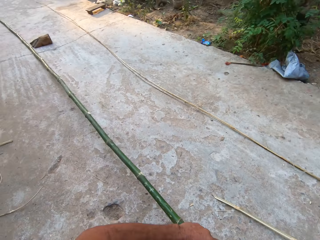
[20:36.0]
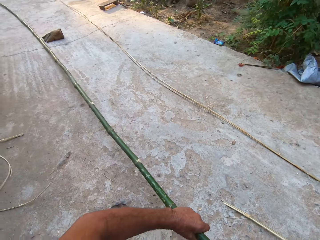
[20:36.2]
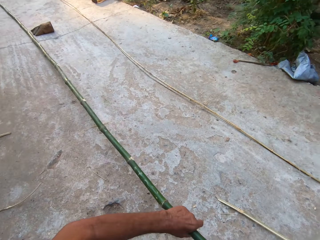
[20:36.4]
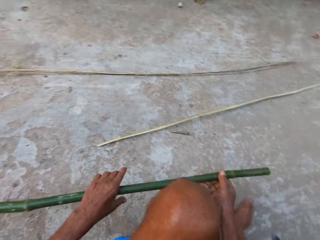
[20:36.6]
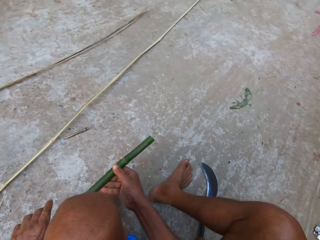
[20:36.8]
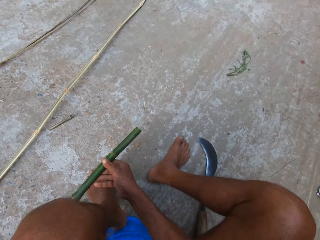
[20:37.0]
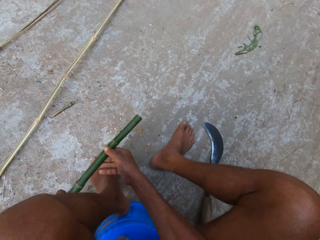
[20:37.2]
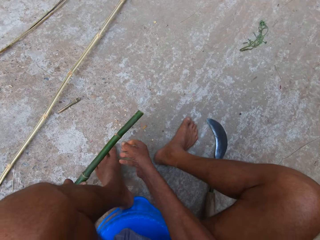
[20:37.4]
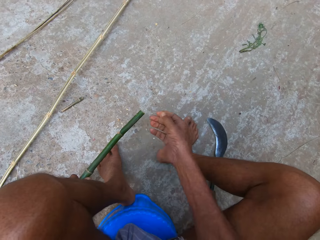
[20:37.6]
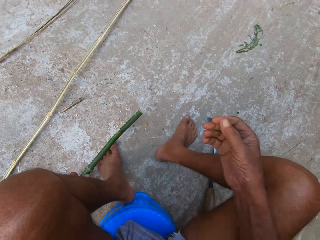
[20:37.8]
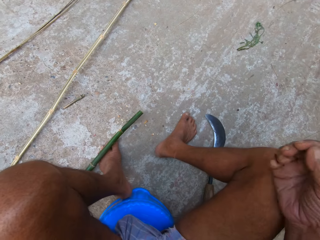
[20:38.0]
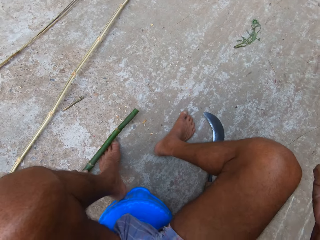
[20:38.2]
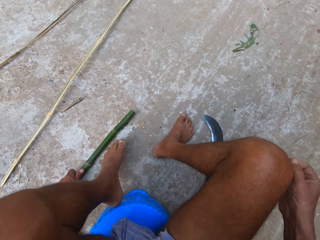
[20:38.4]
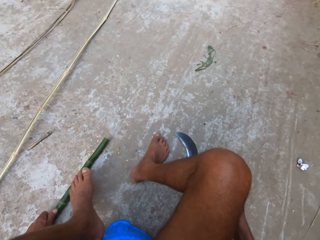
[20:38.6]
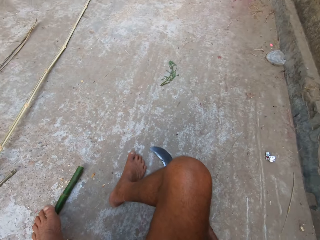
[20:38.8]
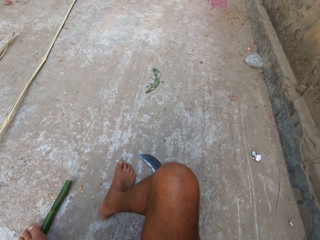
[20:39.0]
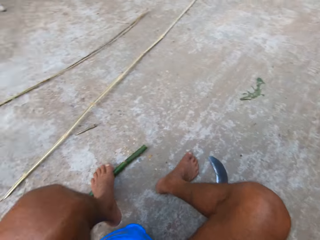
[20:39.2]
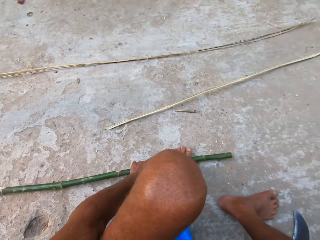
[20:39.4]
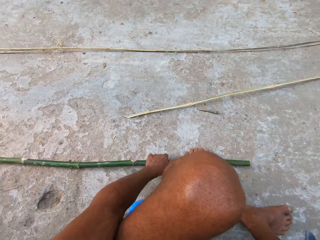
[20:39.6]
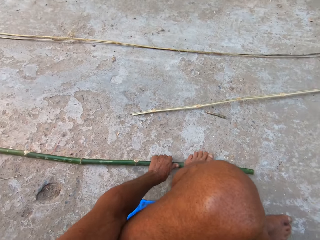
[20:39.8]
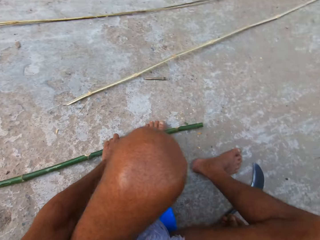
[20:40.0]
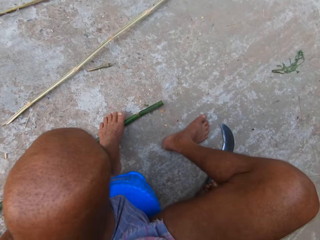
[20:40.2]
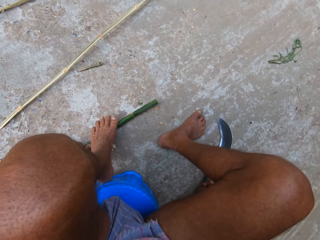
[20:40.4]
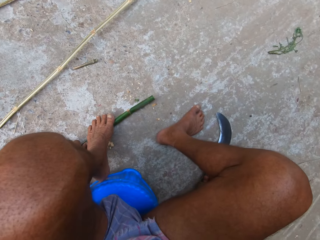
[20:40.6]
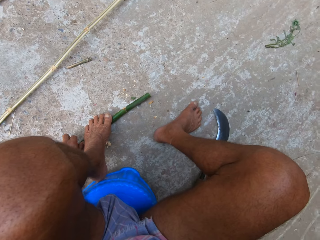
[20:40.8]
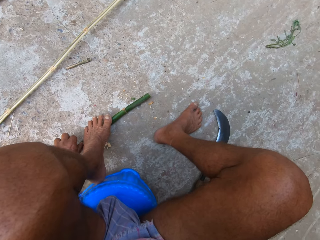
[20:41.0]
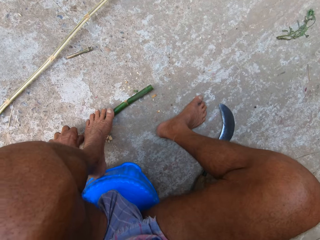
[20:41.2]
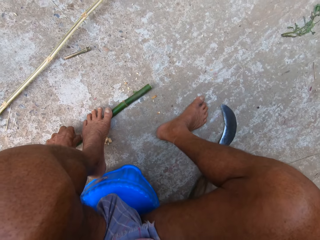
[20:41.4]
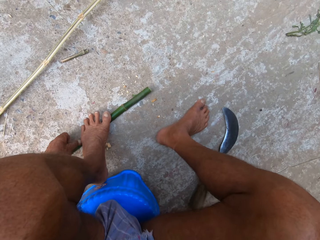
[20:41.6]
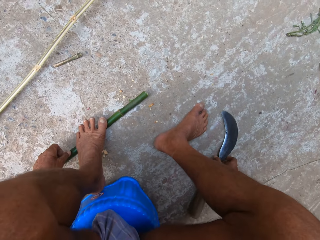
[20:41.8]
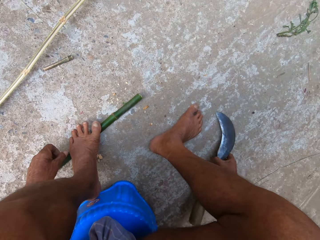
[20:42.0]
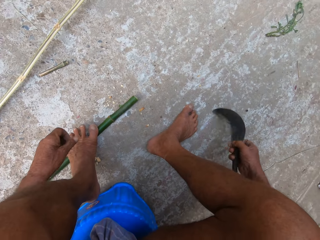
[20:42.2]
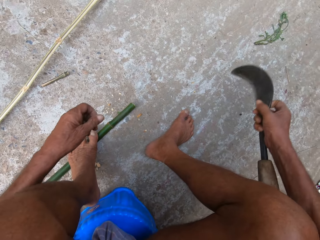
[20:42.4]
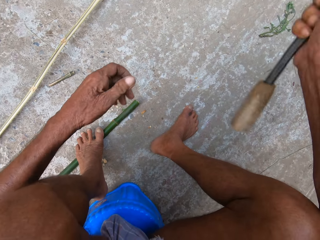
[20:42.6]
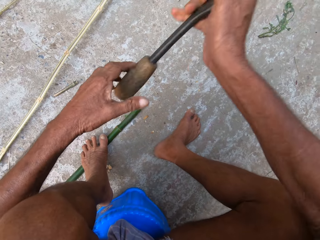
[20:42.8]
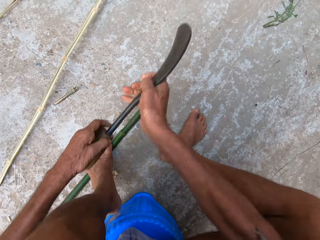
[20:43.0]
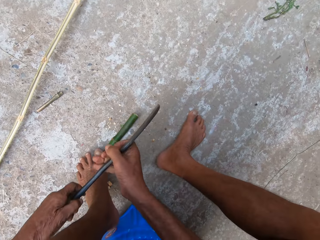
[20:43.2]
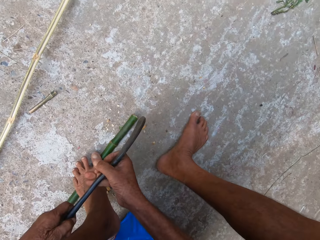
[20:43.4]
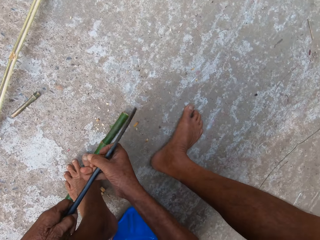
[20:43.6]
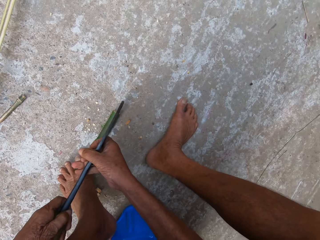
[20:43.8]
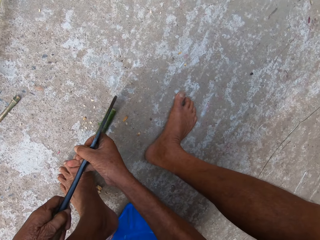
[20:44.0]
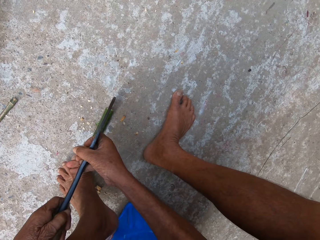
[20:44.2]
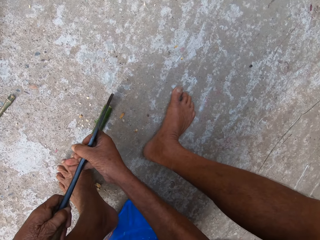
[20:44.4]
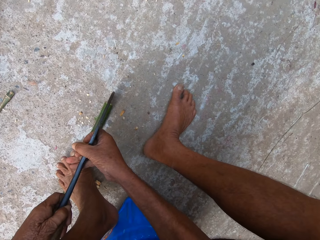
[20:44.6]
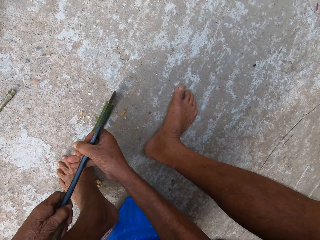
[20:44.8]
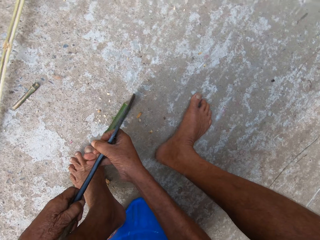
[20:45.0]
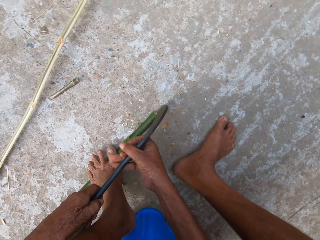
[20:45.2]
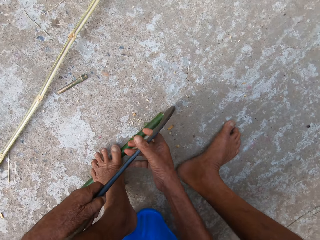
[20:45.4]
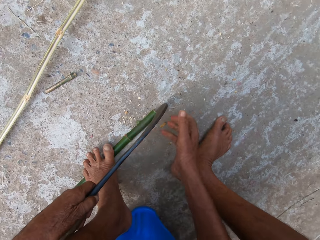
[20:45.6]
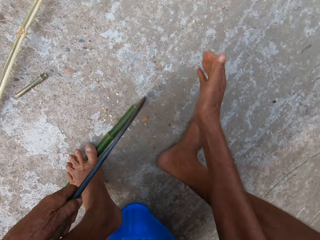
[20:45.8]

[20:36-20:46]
The camera wearer holds the bamboo stick to the ground with his left foot. He picks up the knife on the ground with his right hand. He holds the knife in his right hand with both hands. He places the knife in his hands on the bamboo stick on the ground.

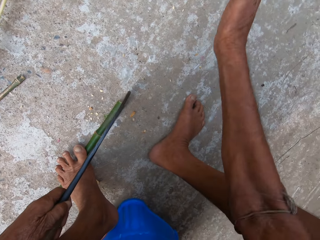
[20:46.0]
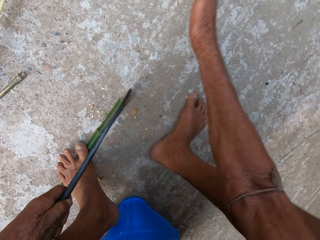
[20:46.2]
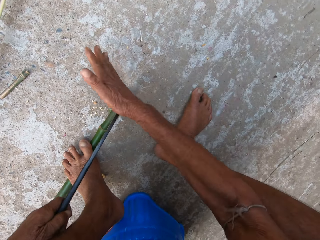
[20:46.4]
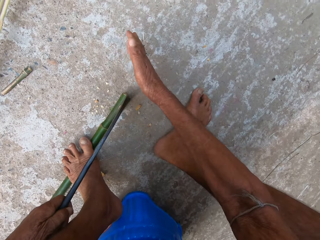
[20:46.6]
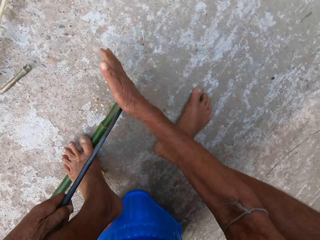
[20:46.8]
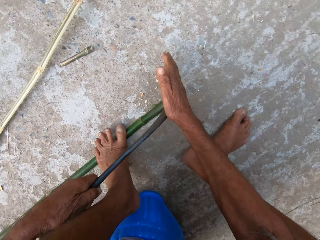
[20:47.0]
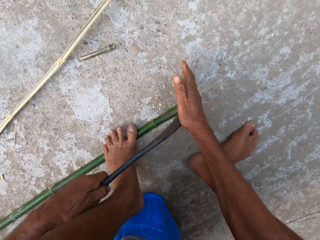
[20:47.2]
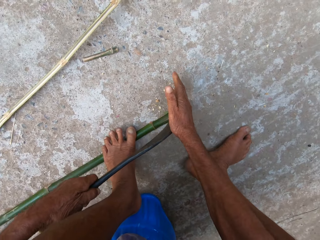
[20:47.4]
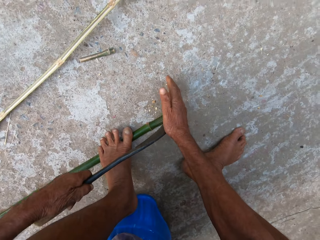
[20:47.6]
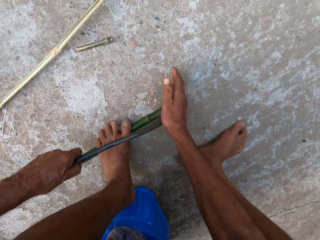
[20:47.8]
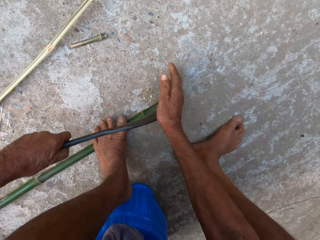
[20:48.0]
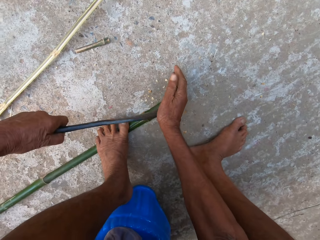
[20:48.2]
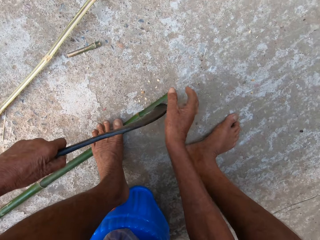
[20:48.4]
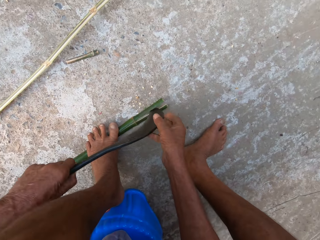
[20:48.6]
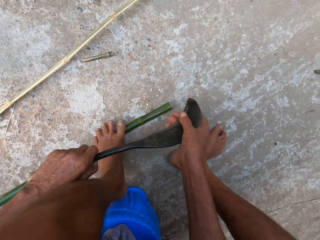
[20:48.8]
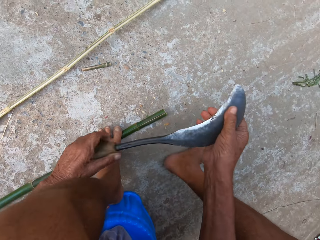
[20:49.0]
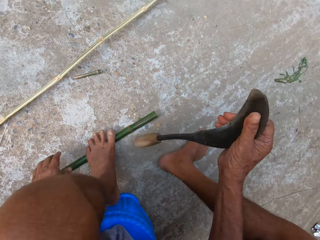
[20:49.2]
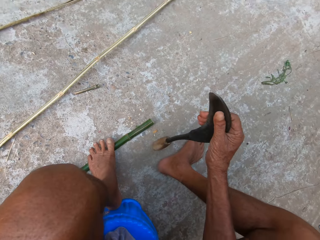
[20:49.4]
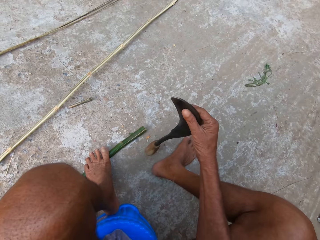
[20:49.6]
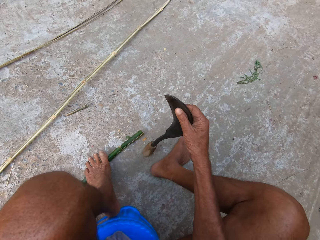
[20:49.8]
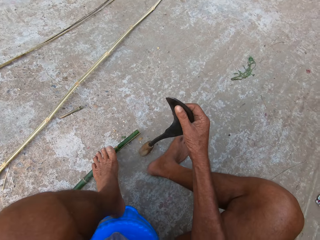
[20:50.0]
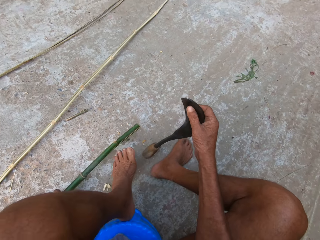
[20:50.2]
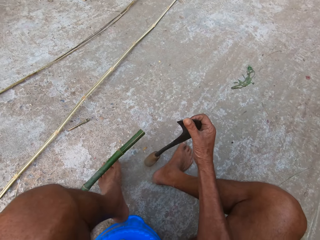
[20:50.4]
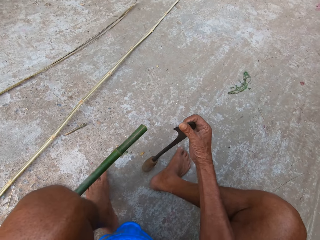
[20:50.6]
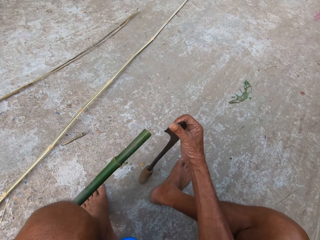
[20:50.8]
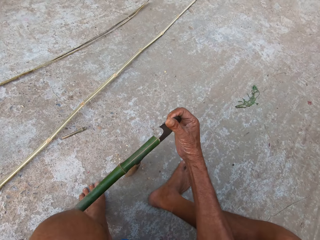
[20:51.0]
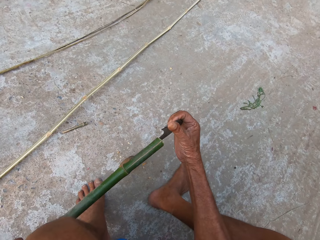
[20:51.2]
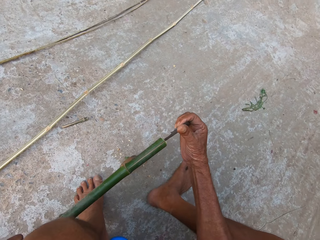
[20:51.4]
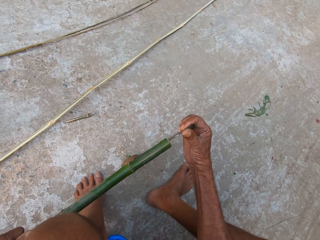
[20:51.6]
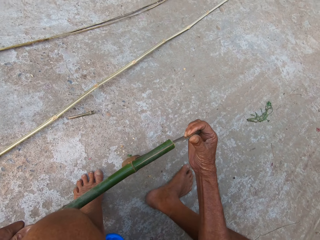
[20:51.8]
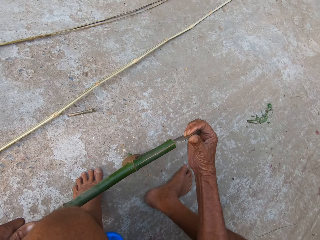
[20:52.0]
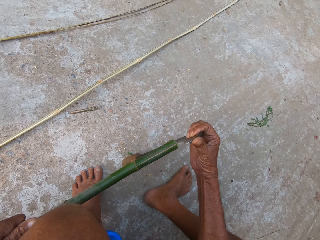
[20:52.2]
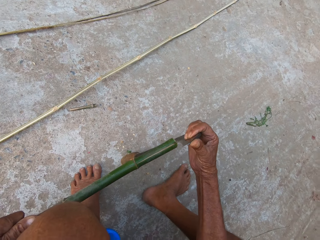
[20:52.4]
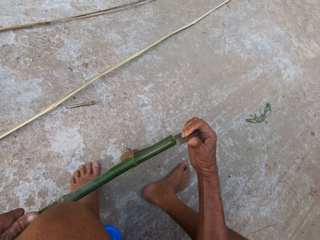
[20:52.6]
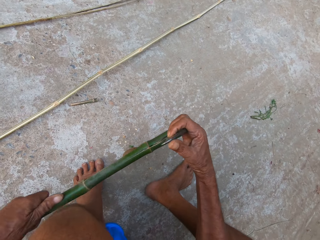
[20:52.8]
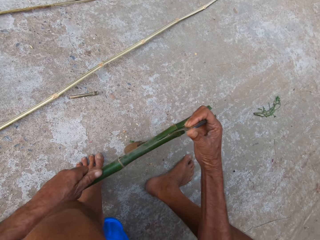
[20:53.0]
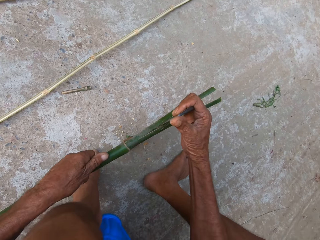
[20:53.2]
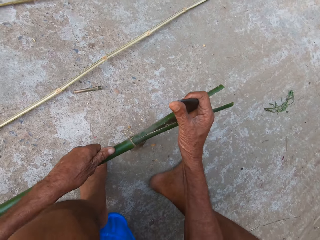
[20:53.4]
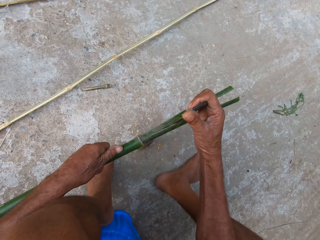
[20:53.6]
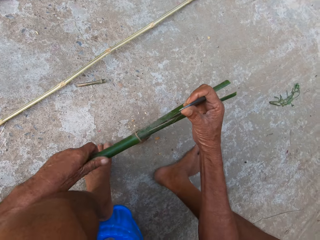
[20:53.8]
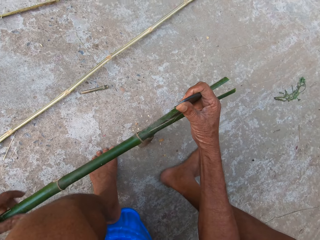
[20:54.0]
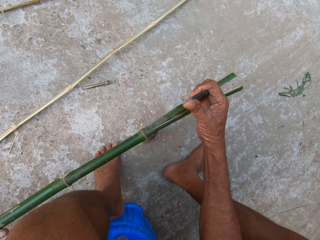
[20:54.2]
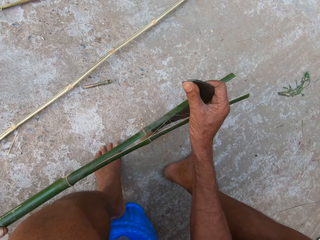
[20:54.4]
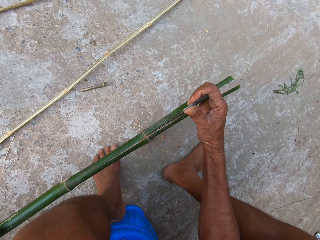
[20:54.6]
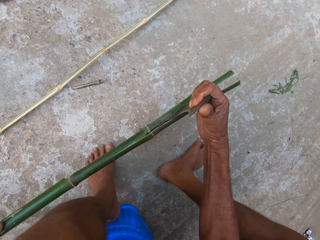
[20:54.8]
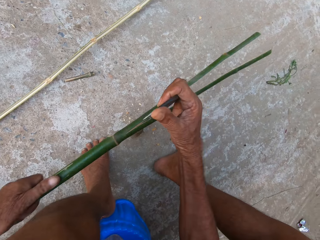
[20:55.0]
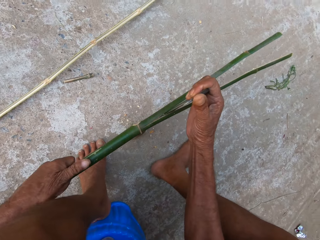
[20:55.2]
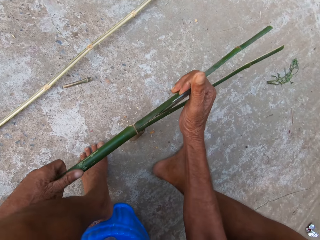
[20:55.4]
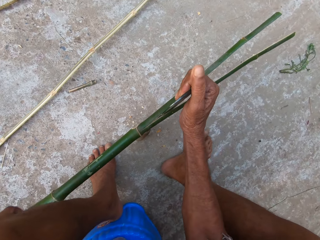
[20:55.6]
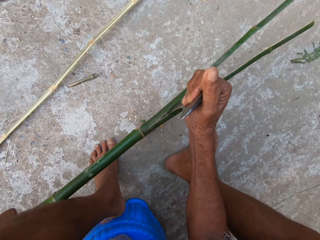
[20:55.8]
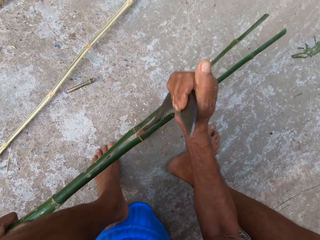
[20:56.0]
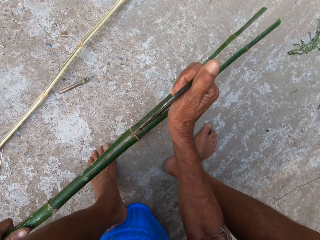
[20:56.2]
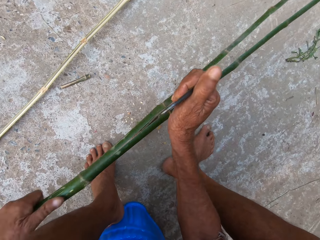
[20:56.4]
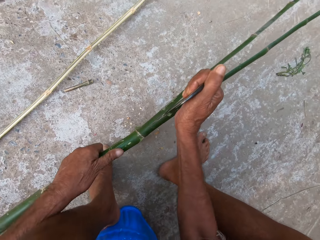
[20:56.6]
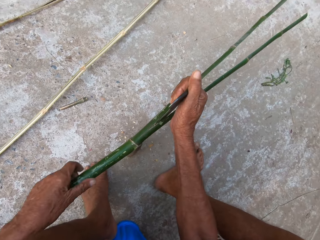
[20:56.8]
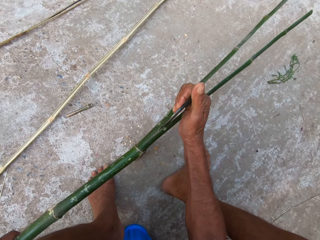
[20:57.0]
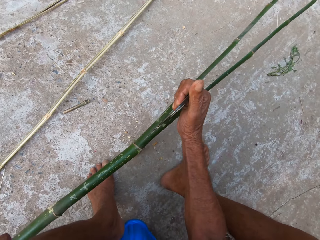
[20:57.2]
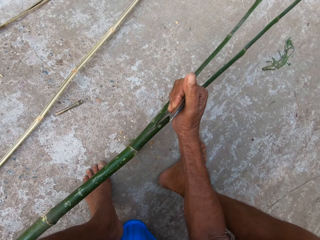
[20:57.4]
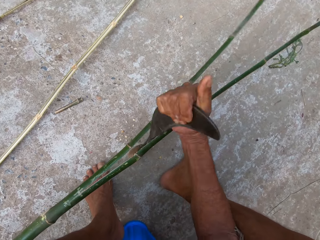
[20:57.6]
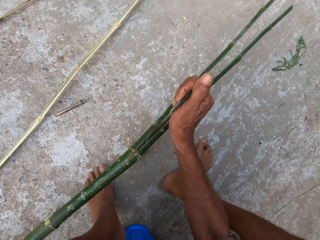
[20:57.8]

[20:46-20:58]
The camera wearer hits the knife or machete against the bamboo stick with his right hand. He cuts the bamboo stick with the machete. He collects the knife from his left hand with his right hand. He holds the machete with the right hand. He adjusts the bamboo stick on the ground with his left hand. He lifts the bamboo stick with the left hand. He holds the knife in his right hand to the ground. He pushes the bamboo stick in his left hand against the knife in his right hand. He divides the bamboo stick with the machete.
